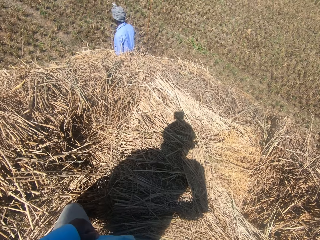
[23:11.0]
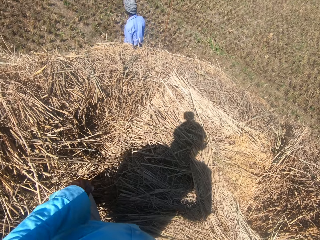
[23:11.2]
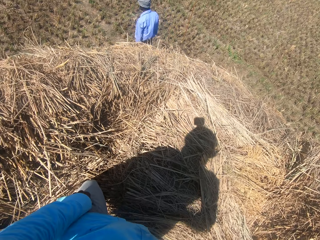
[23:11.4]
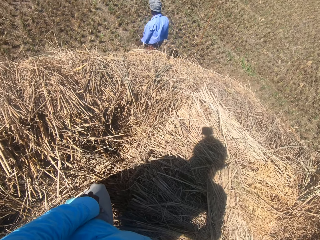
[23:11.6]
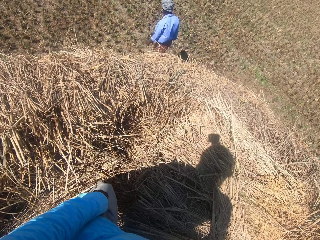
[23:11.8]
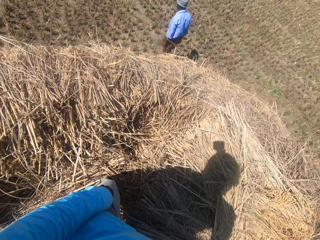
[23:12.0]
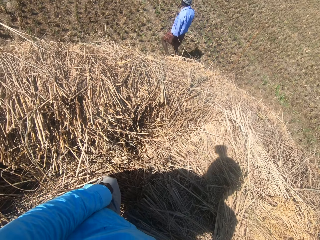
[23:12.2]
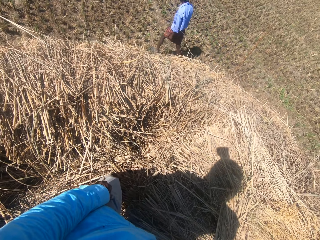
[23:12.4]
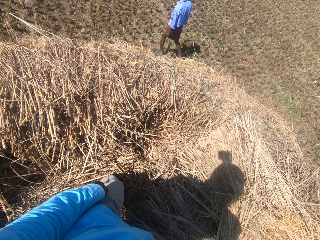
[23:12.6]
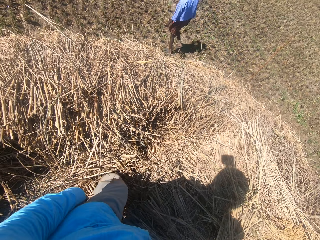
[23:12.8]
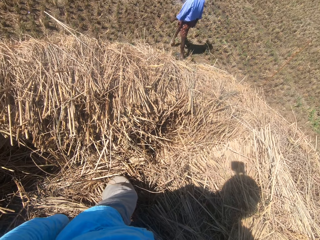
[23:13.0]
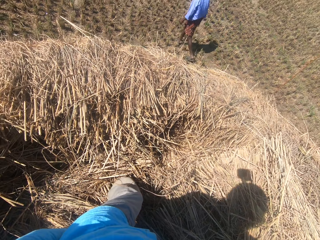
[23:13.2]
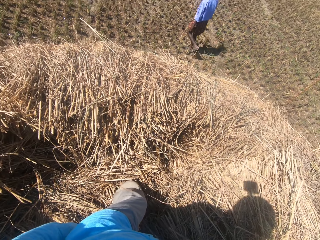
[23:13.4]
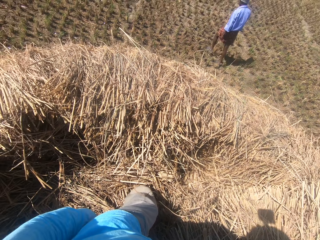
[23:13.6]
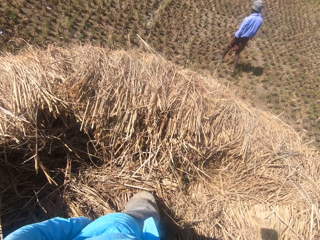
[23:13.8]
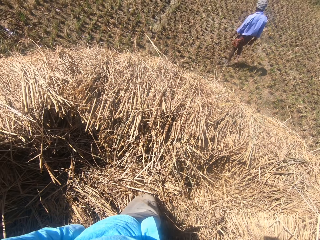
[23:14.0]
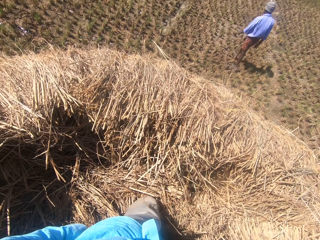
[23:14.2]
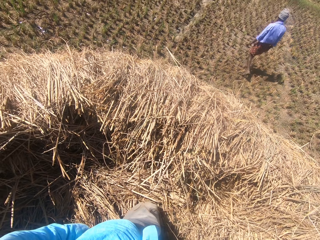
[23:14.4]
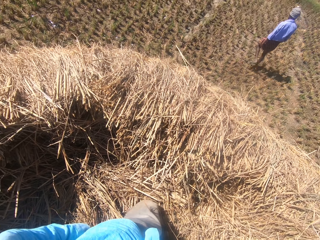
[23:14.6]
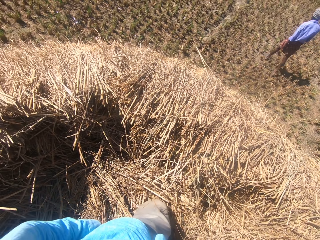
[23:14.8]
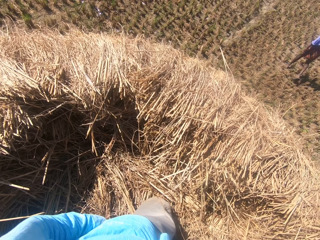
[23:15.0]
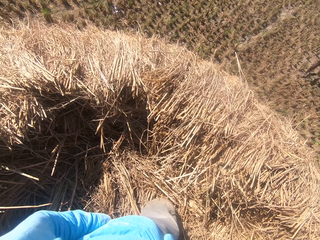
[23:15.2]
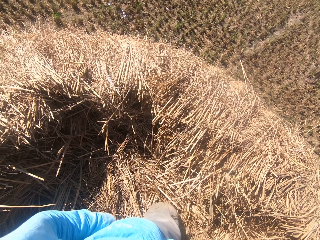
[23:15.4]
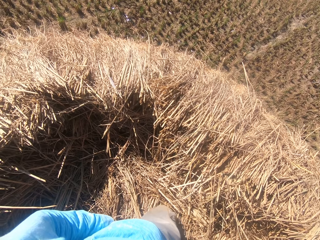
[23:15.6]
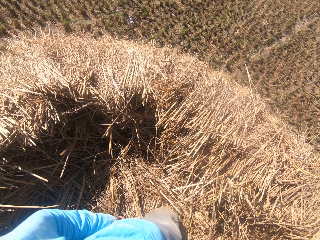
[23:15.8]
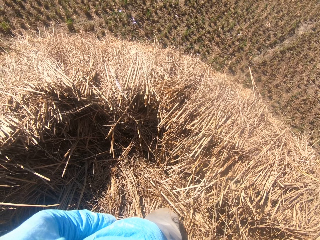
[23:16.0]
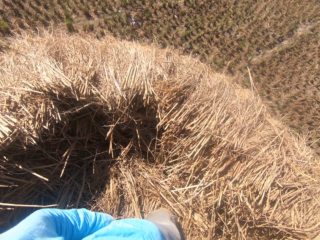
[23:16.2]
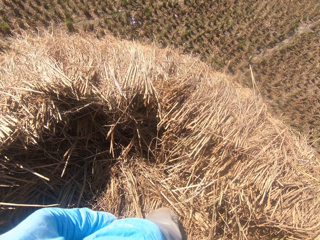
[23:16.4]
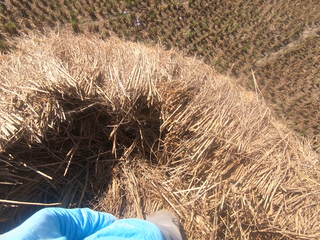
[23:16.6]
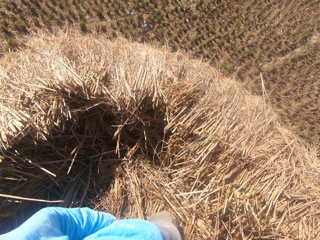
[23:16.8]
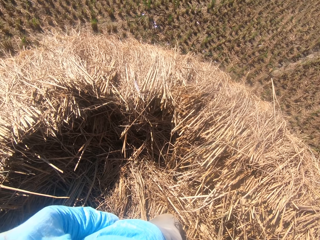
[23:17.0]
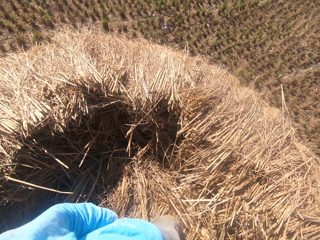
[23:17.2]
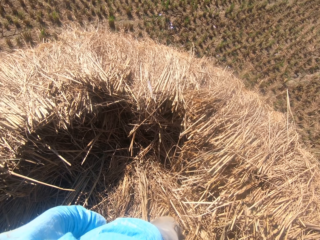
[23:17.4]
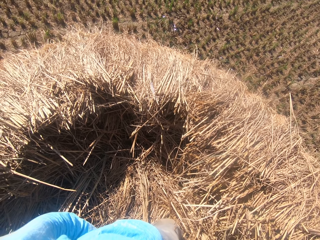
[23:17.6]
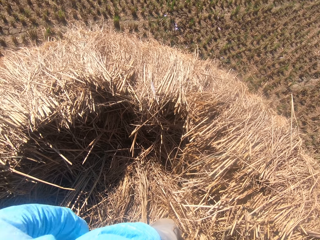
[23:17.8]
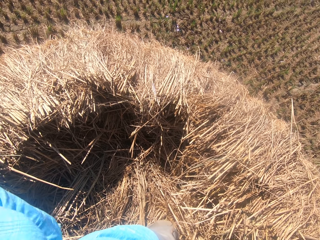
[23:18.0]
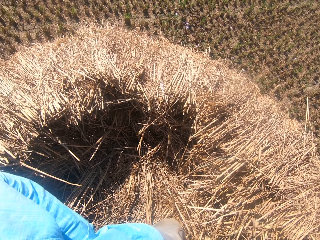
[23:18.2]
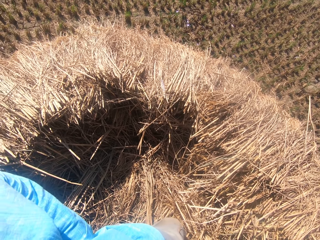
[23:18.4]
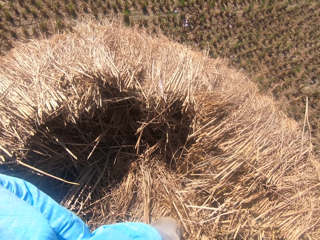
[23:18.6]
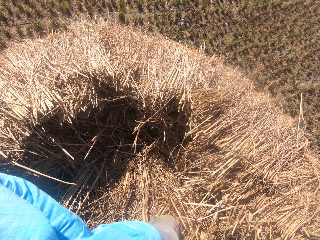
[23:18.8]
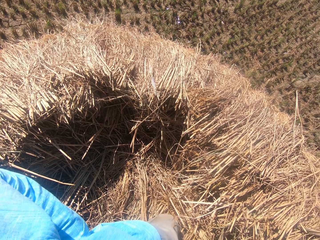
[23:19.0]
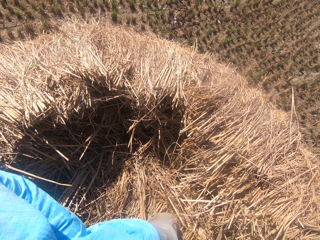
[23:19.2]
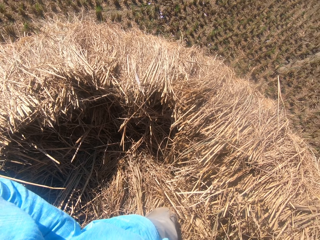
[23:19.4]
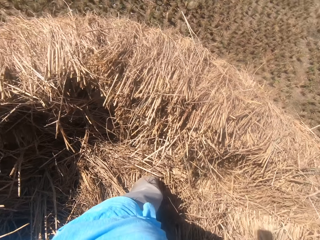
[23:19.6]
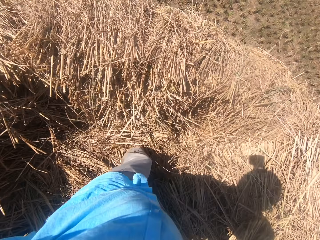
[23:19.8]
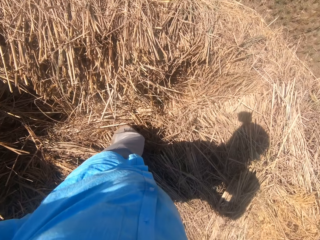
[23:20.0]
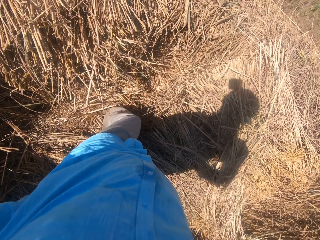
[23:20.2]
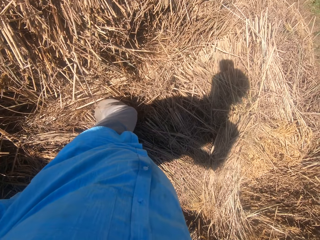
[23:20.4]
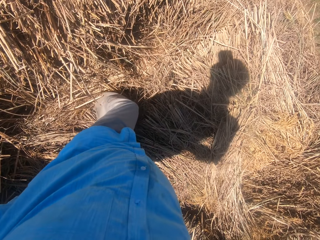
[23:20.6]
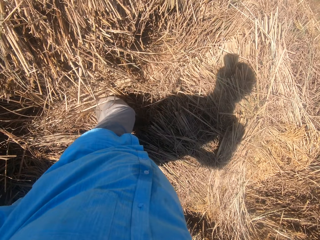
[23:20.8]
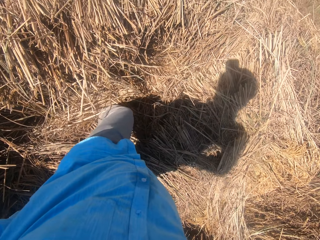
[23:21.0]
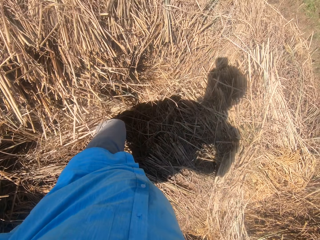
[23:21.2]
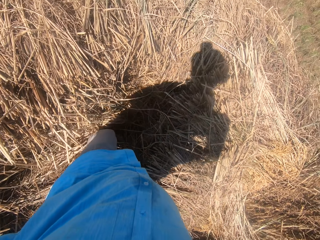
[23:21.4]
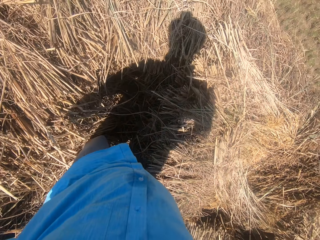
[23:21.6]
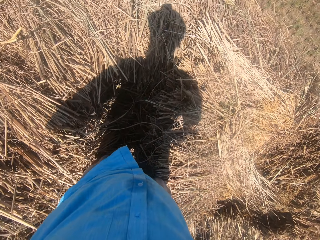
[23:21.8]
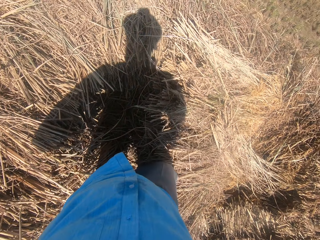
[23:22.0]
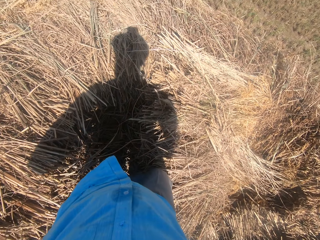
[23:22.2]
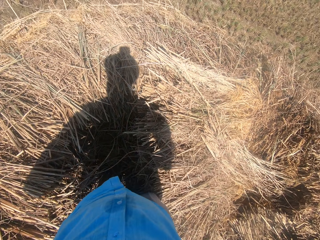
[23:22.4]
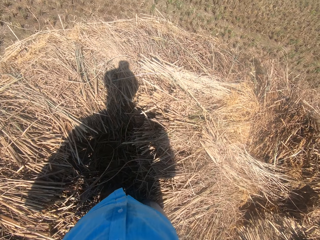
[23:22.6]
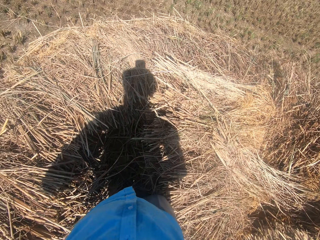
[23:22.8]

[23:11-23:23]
A man walks around the plantation. The camera wearer turns around.

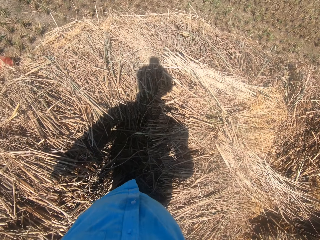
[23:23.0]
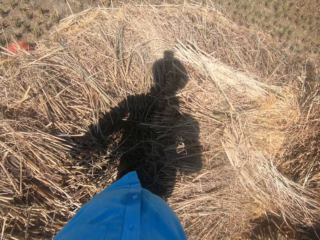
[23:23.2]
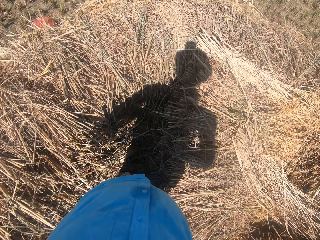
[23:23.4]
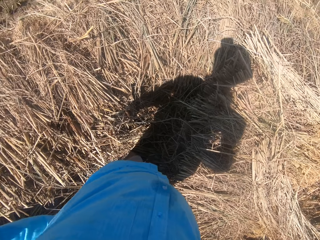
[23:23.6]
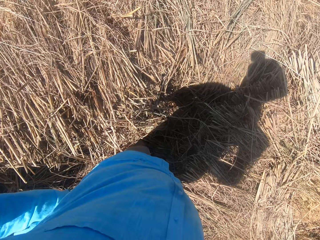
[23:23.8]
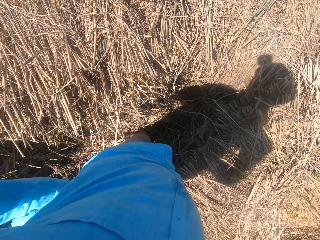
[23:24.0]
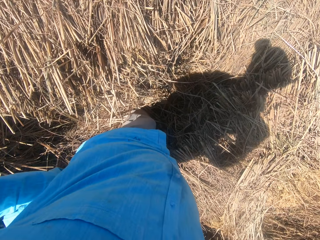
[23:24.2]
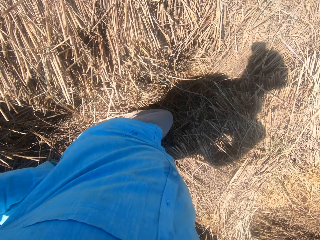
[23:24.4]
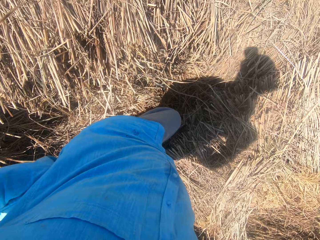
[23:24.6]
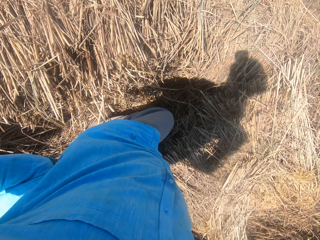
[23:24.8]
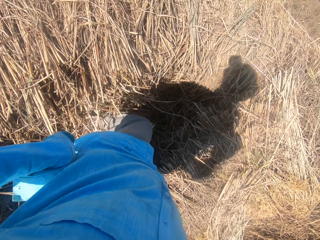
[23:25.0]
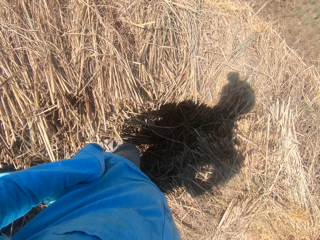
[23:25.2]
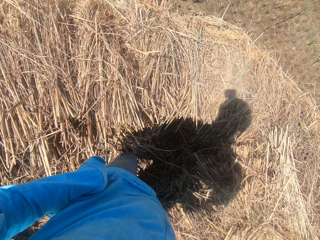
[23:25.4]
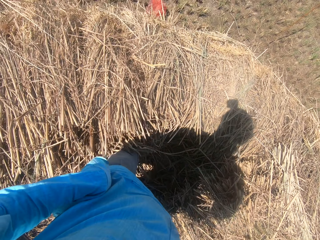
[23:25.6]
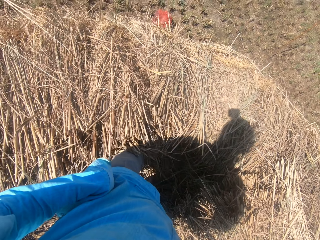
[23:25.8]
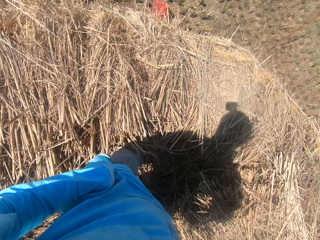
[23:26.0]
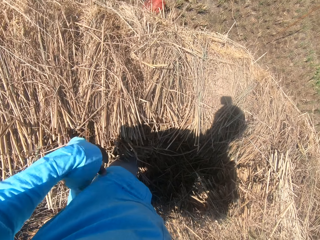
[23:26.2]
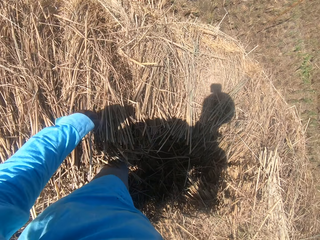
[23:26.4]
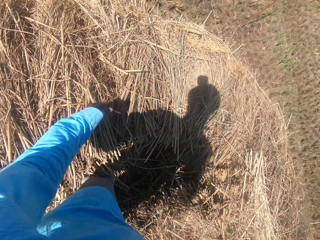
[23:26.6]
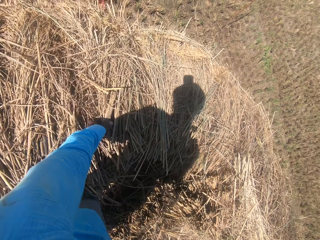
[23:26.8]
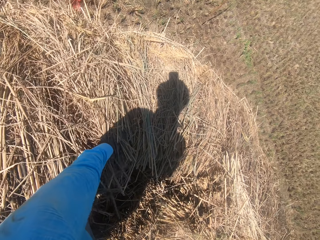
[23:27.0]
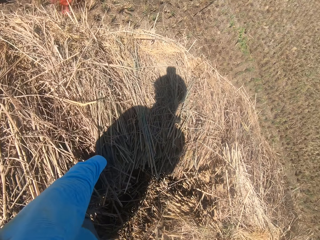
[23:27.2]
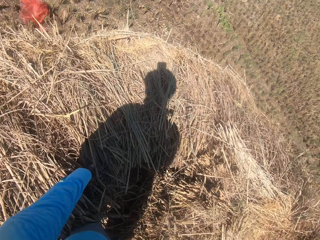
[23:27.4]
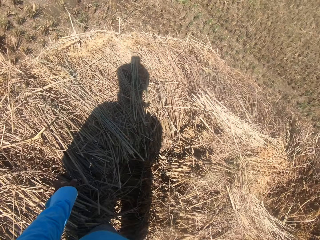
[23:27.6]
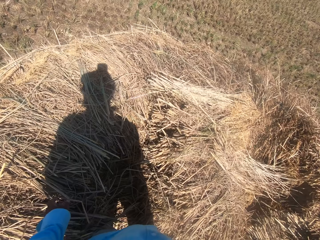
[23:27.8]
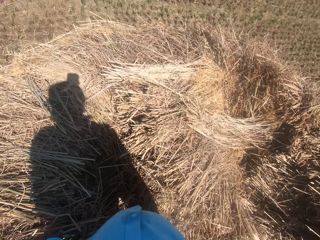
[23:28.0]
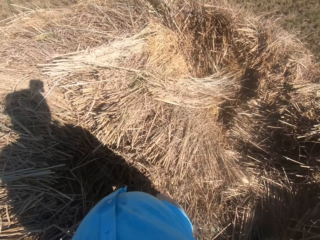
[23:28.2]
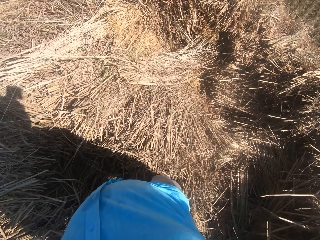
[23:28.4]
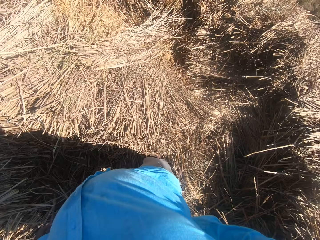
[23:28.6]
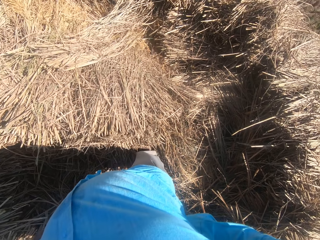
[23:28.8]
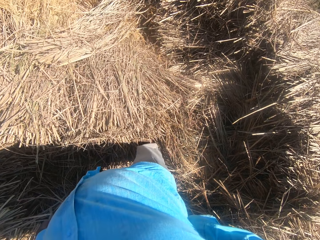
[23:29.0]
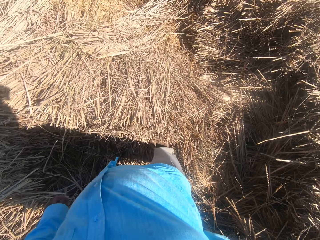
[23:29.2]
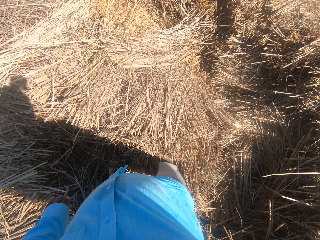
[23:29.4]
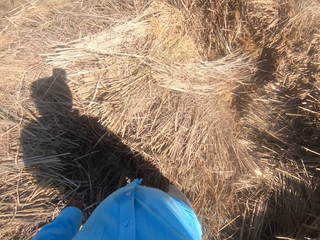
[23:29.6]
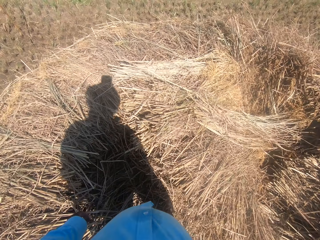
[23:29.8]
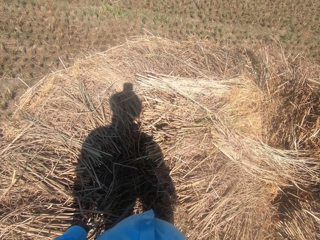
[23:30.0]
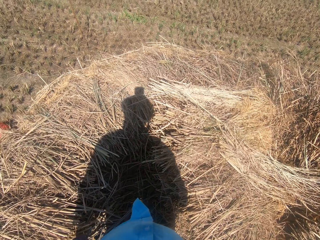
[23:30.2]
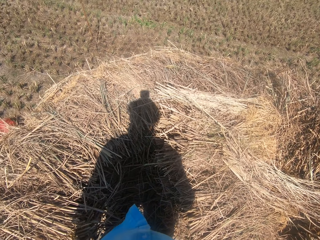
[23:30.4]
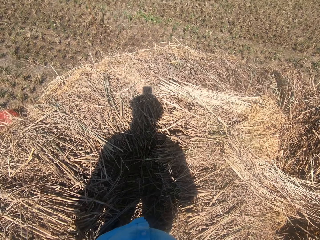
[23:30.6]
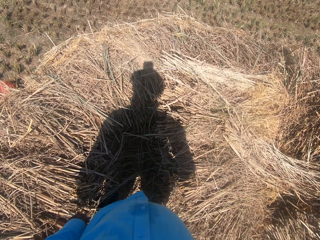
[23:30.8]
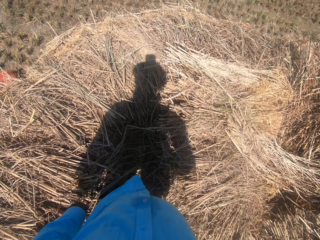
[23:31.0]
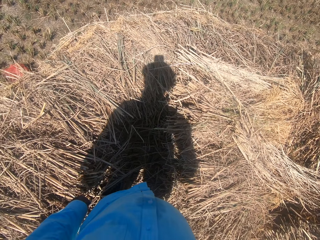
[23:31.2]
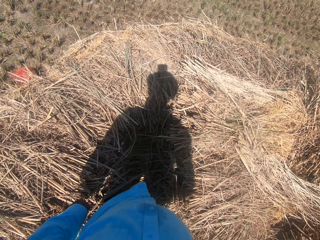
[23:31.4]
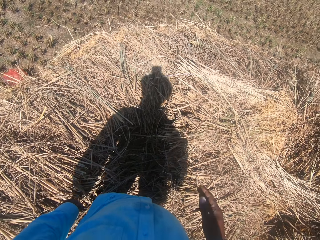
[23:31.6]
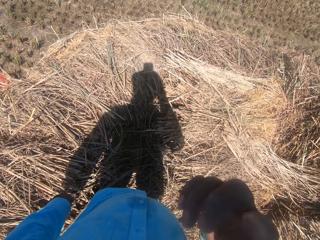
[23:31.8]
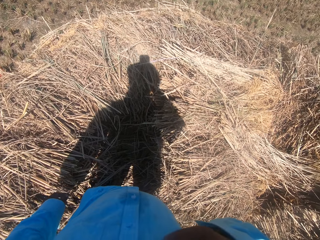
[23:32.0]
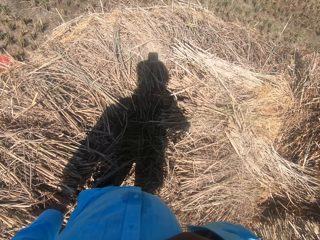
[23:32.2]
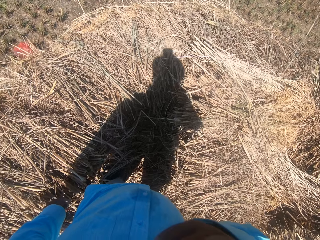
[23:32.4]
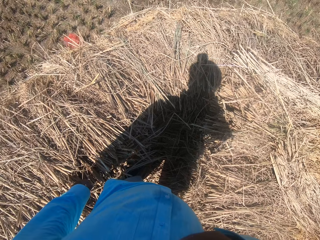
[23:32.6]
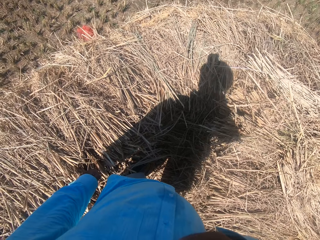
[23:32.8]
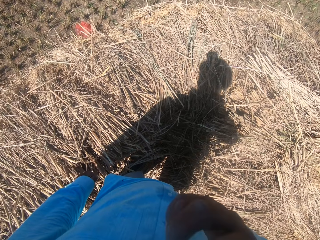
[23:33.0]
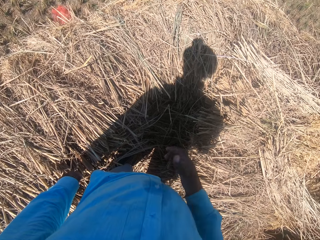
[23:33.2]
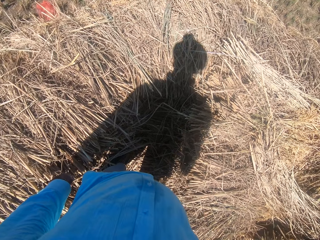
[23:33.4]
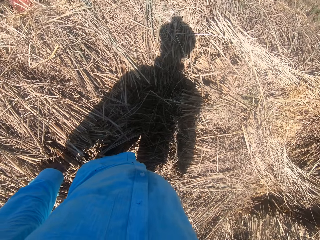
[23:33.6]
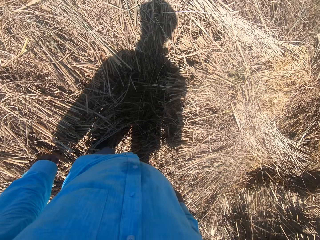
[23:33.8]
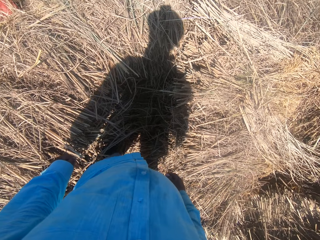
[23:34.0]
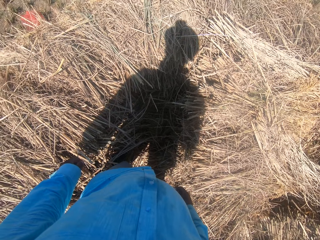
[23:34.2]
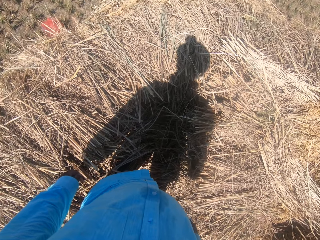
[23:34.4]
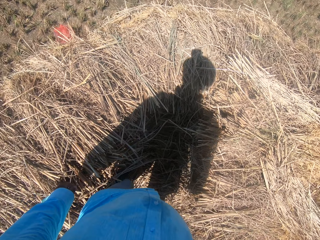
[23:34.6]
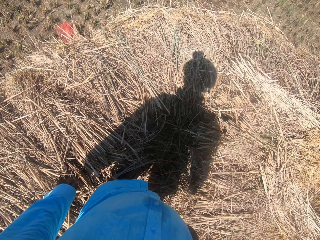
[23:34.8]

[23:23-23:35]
The camera wearer walks on top of the dried grass. He moves the straw grass on the floor with his left hand. He turns around. He lifts his hand. He touches his face with his right hand.
